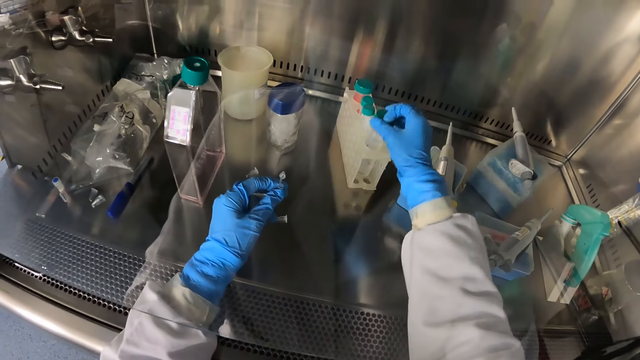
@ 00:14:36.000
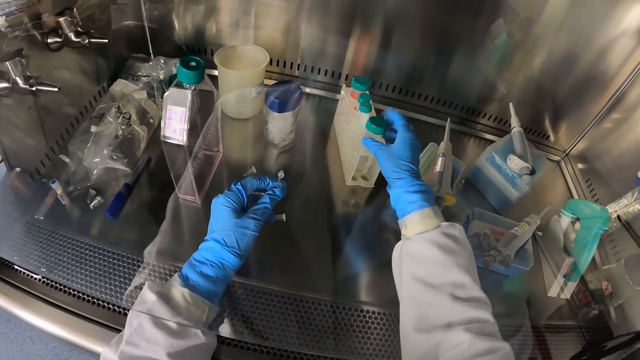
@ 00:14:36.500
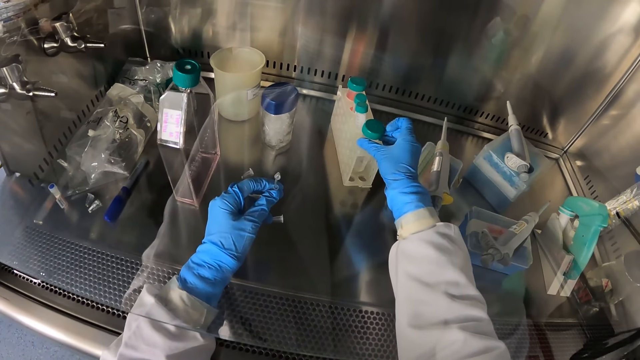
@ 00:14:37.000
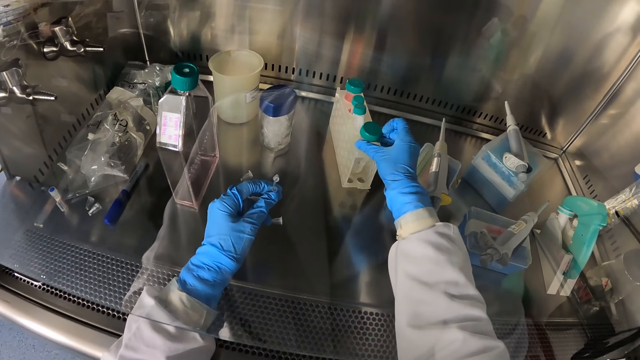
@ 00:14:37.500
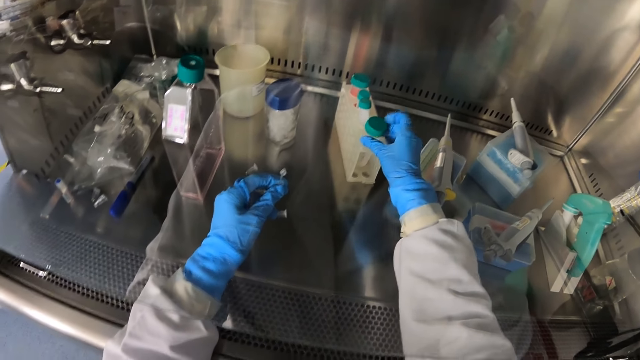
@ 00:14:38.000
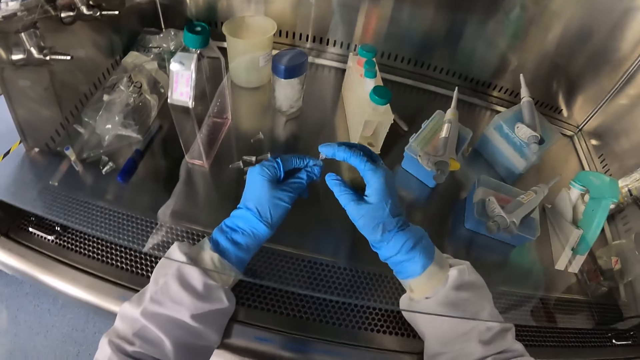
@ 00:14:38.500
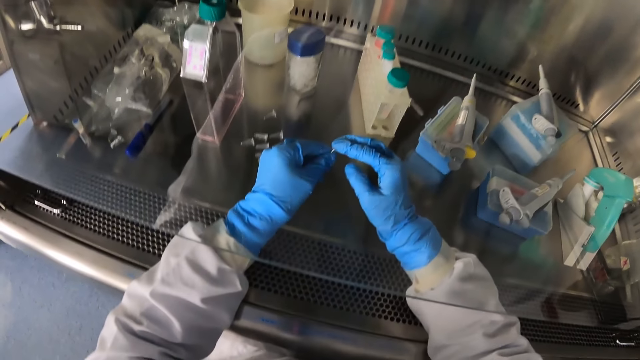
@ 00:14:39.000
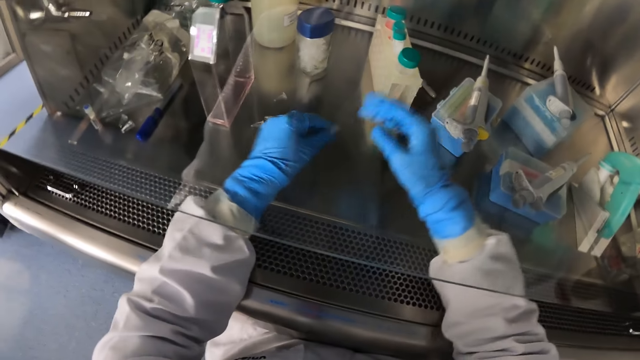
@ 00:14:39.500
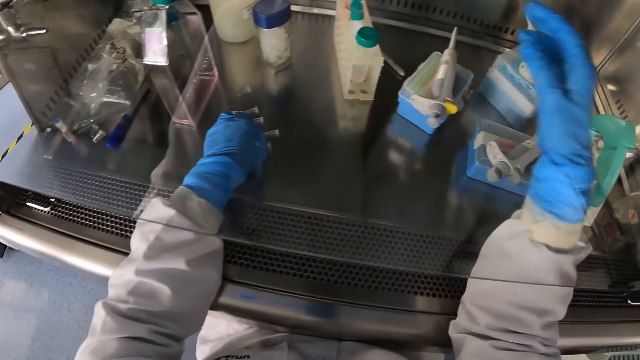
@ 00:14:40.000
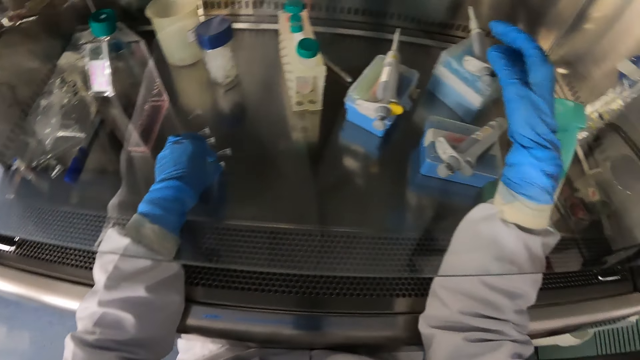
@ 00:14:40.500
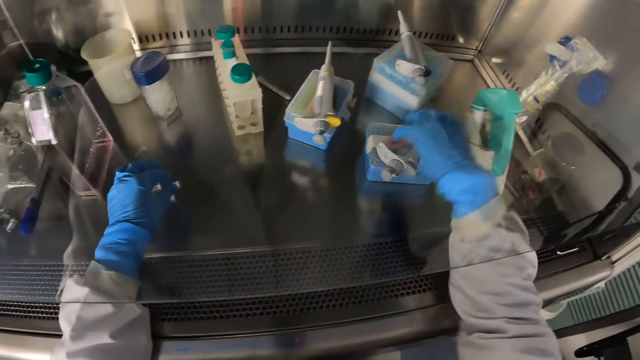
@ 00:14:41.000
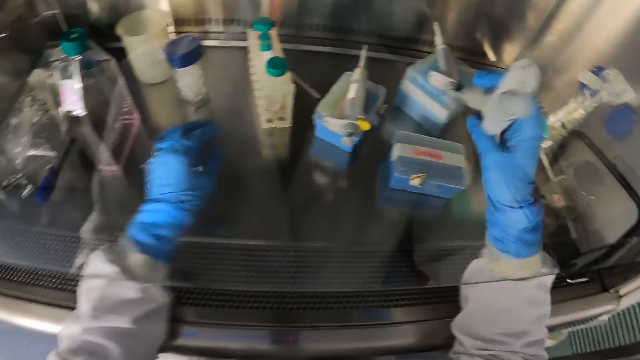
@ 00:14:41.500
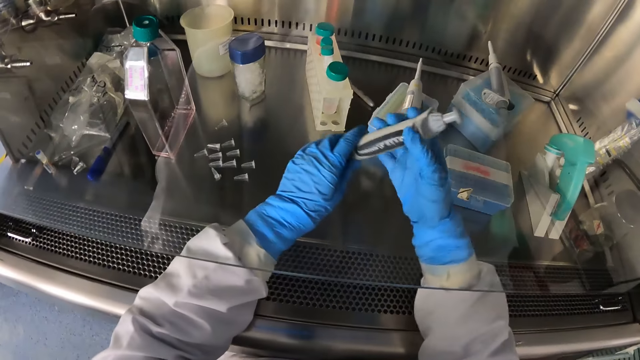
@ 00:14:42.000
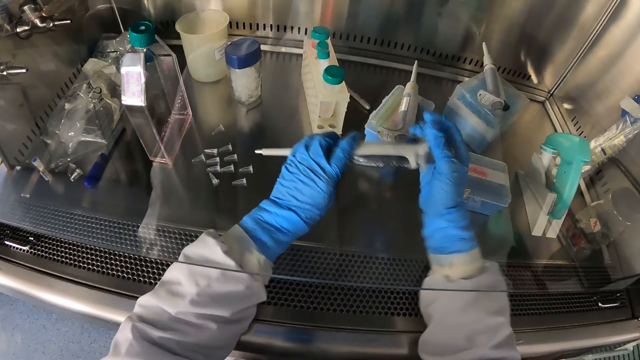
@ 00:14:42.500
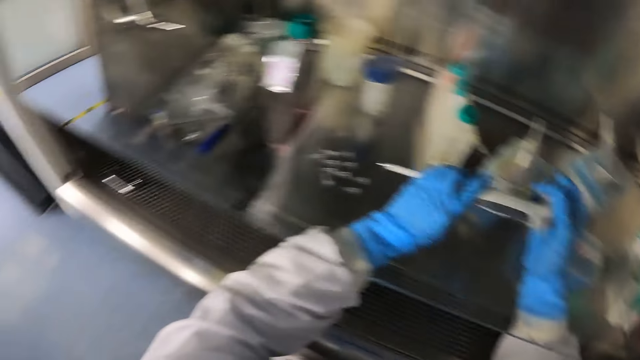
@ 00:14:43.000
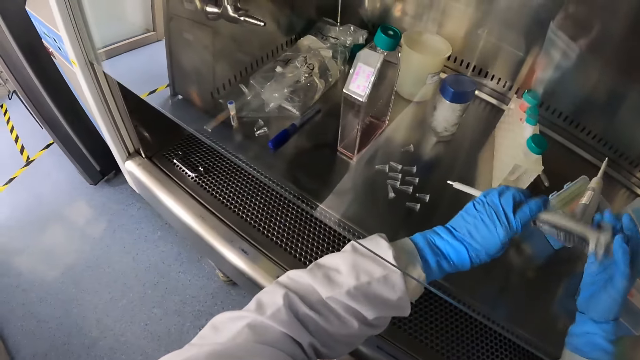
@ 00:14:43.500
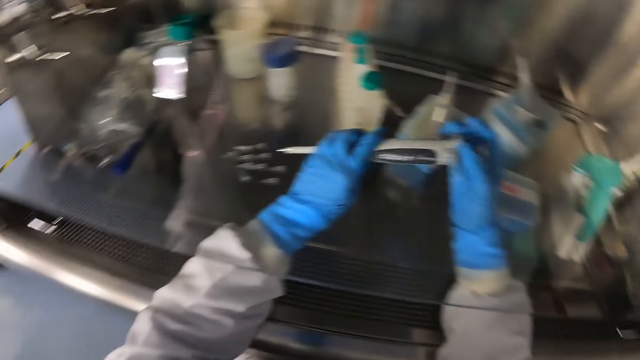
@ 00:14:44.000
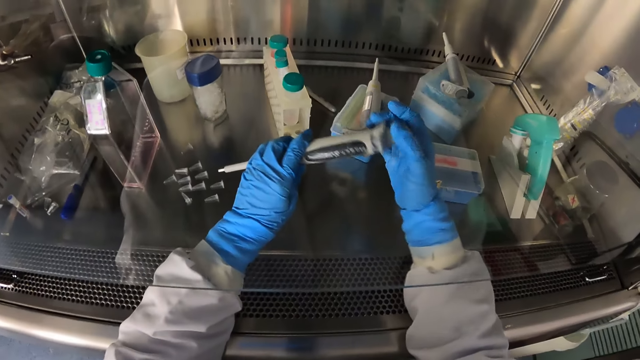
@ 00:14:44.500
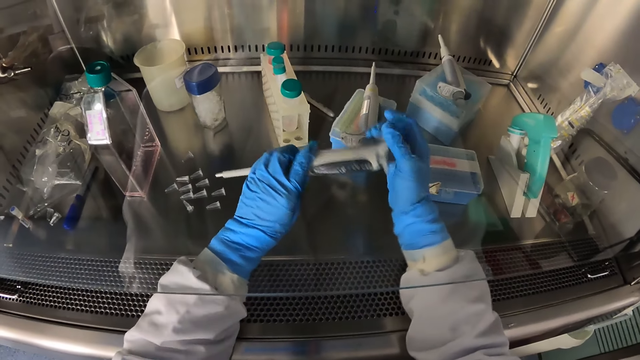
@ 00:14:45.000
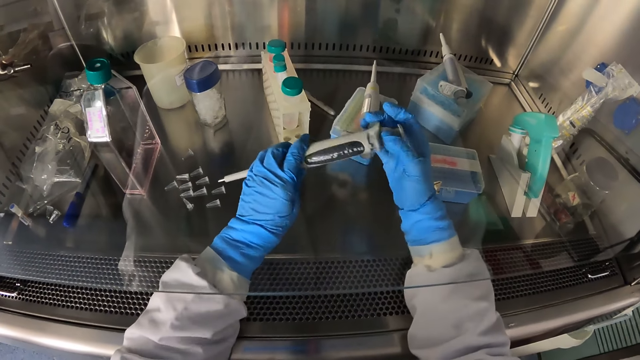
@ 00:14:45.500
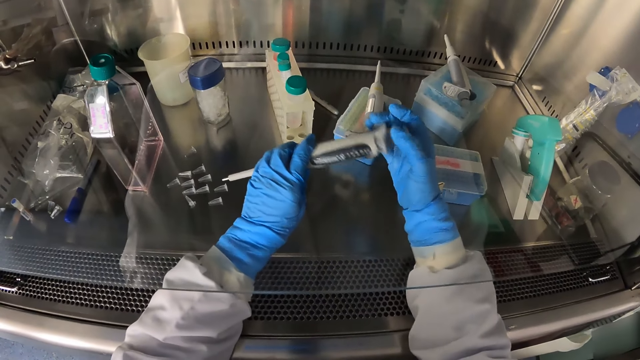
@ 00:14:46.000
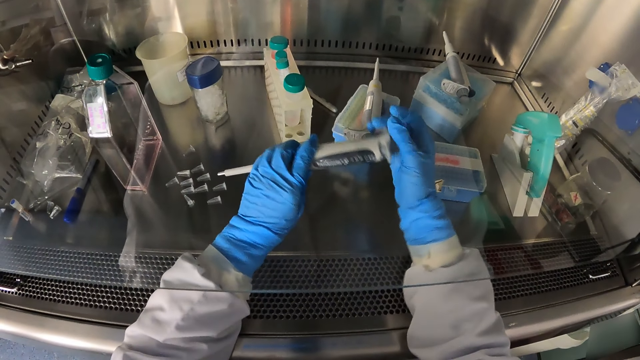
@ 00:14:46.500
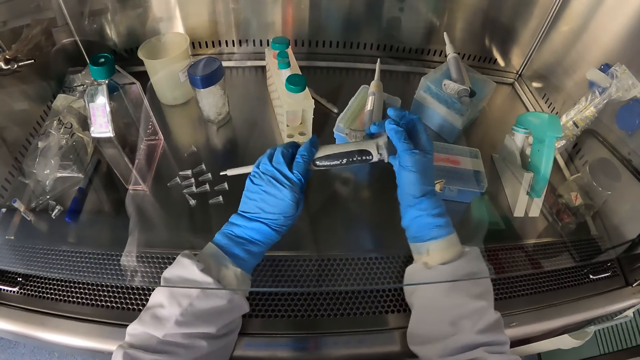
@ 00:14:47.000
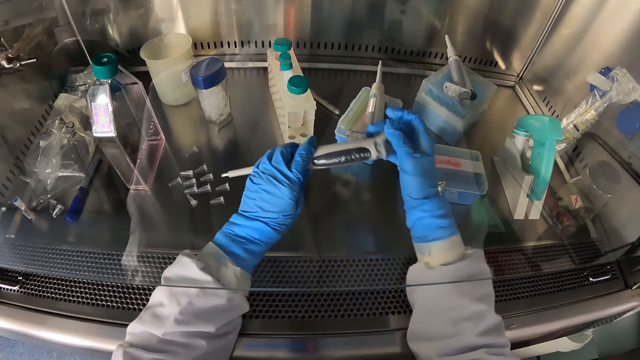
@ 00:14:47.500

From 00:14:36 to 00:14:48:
The camera wearer picks up the cover of the sterile bottle from the table with his right hand. He covers the sterile bottle with his right hand. He closes the microcentrifuge tube with his right hand. He drops the microcentrifuge tube on the table with his left hand. He picks up the pipette from the case on the table with his right hand. He holds the pipette with his hands. He rolls the top of the pipette with his right hand. He rubs the pipette with his finger.

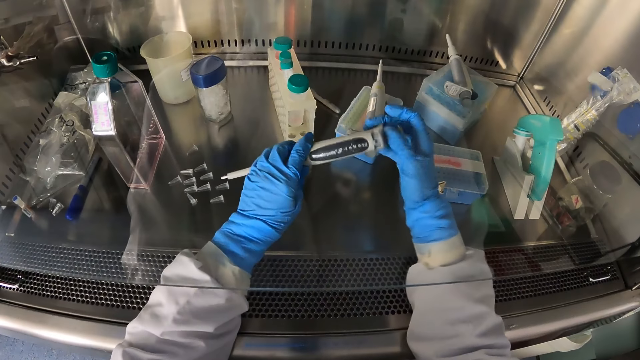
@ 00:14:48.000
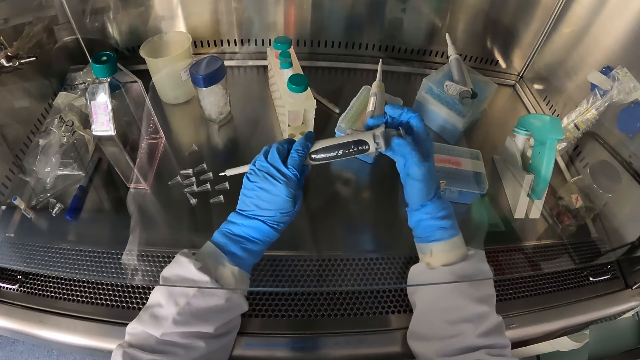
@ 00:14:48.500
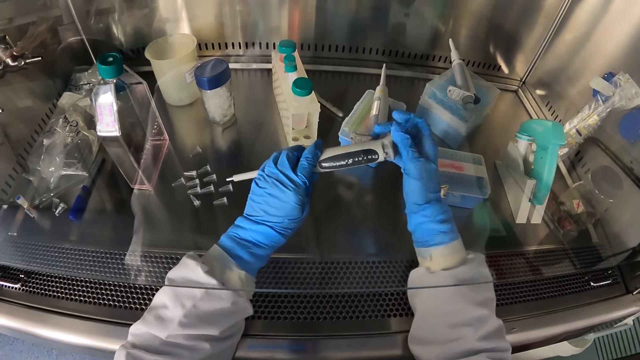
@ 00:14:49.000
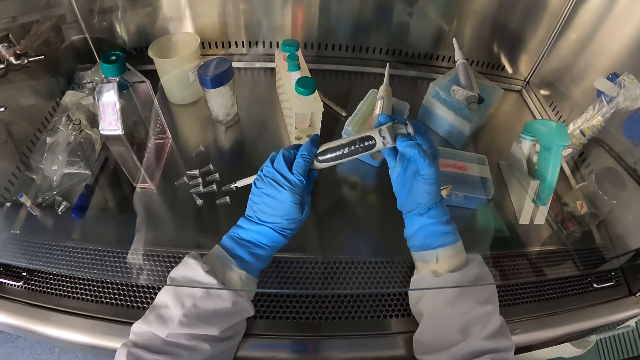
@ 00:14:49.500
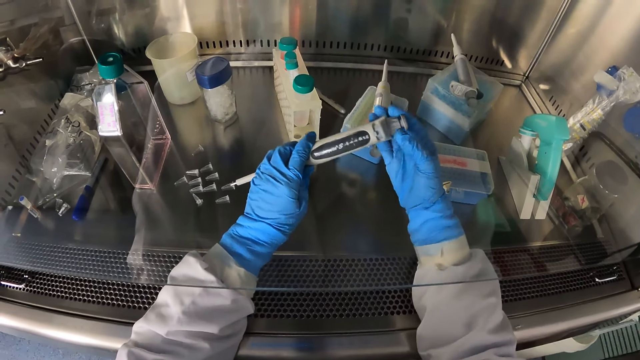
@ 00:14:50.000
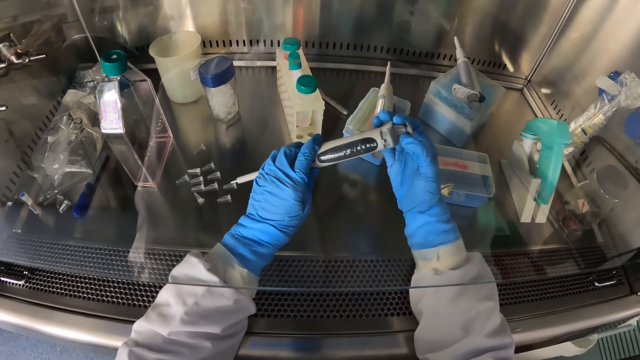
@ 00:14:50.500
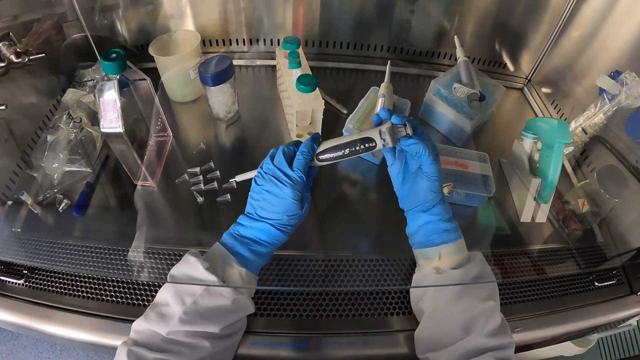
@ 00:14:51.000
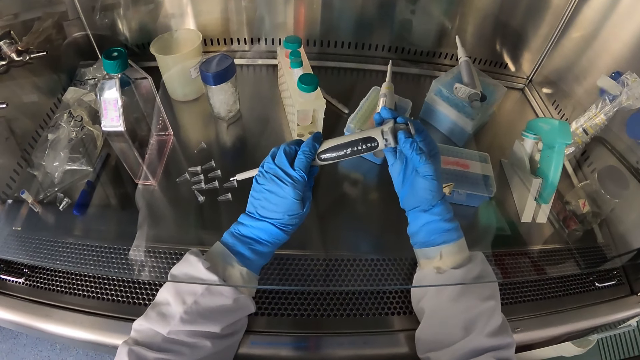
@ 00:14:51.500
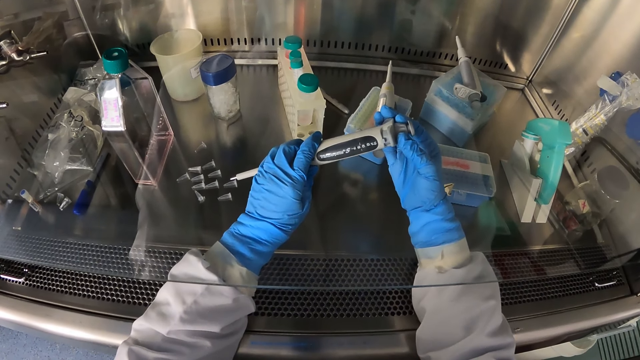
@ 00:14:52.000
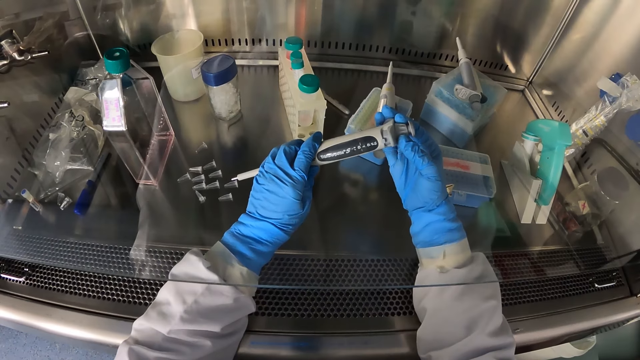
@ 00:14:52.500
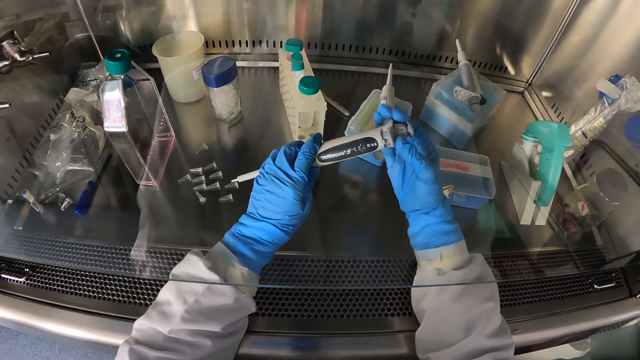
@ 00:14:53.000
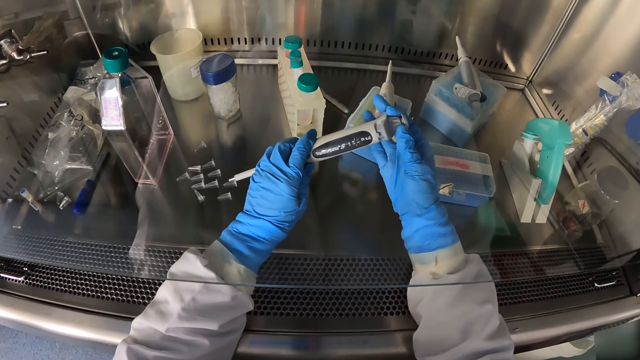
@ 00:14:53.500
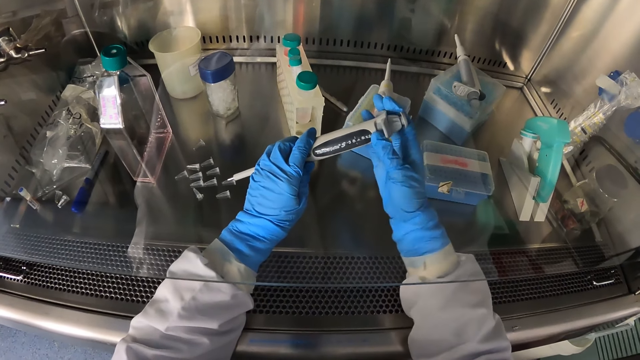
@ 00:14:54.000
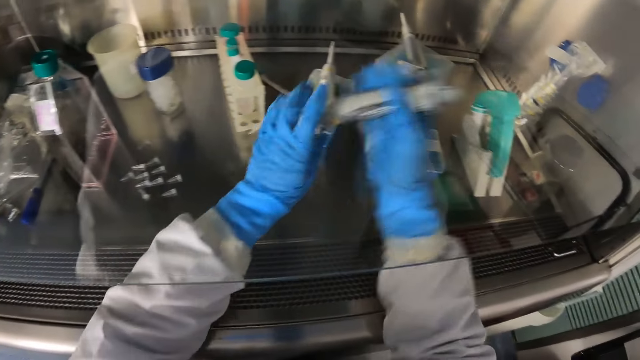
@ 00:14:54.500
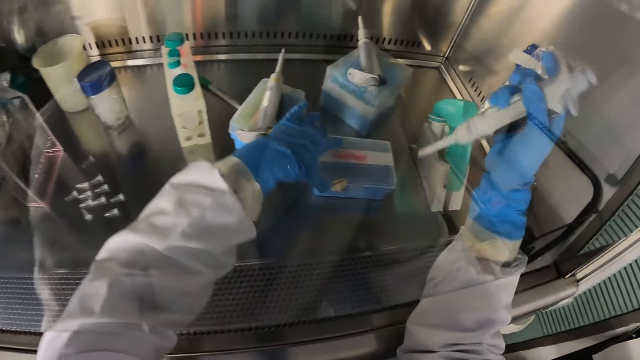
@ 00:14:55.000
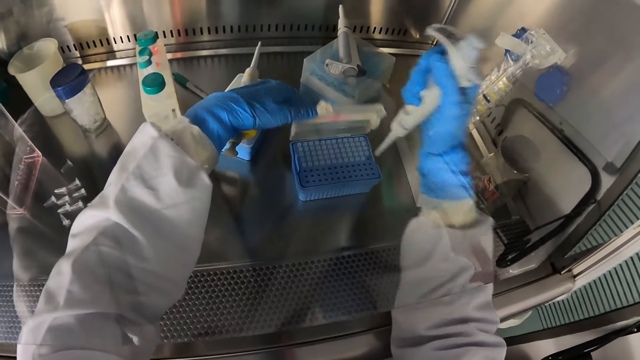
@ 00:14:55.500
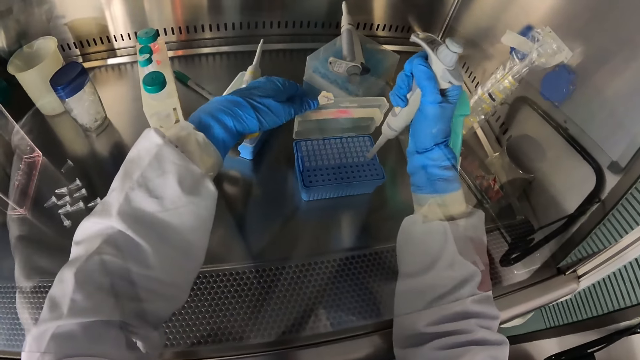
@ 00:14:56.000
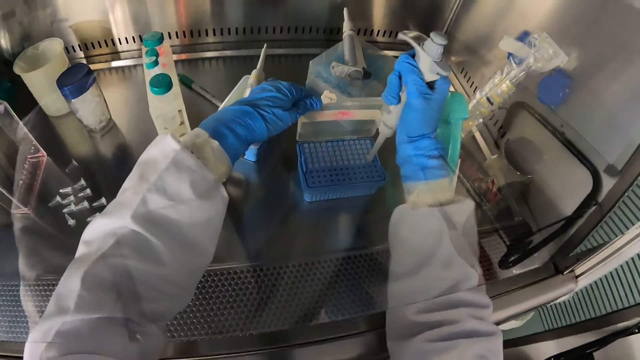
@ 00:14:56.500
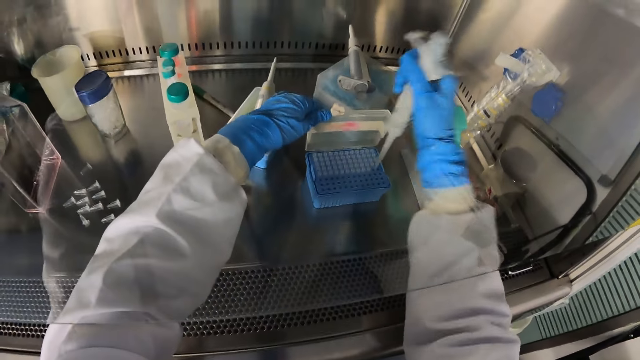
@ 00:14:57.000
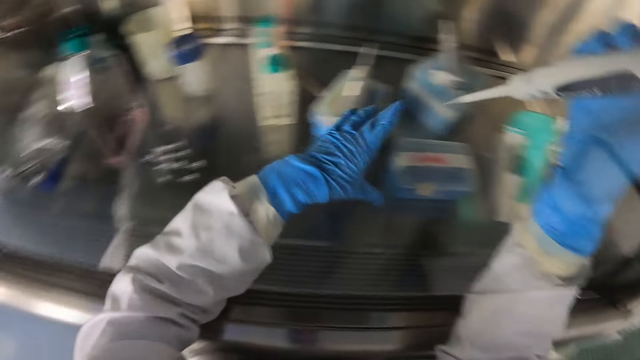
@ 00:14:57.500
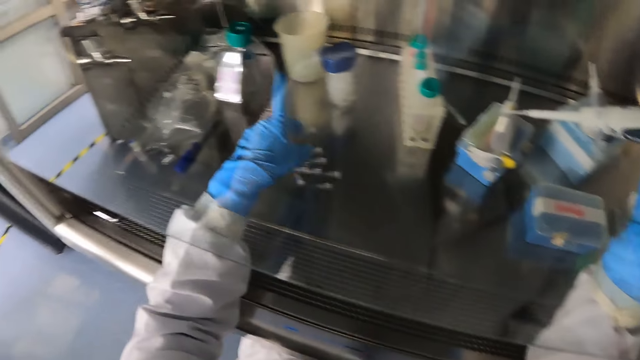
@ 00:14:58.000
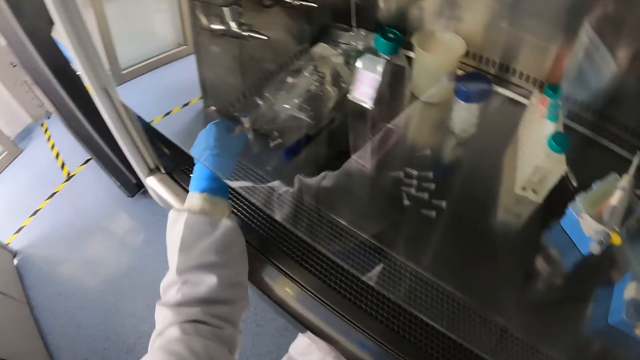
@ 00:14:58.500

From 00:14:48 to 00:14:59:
The camera wearer holds the pipette with his right hand. He opens the case on the table with his left hand. He holds the pipette in the case with his right hand. He makes a hole with the pipette. He covers the case with his left hand.
